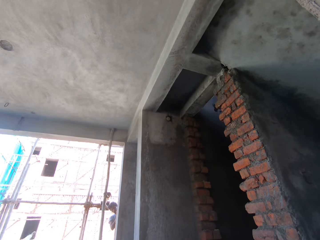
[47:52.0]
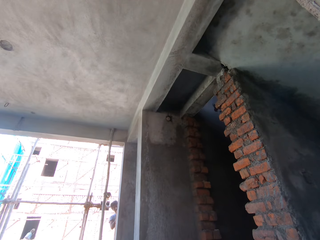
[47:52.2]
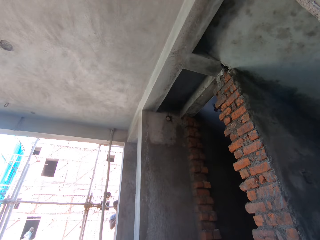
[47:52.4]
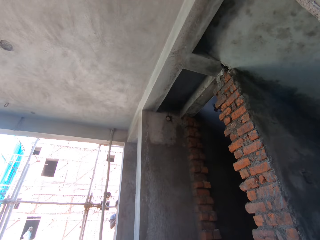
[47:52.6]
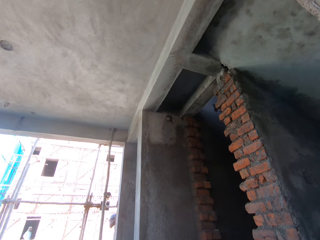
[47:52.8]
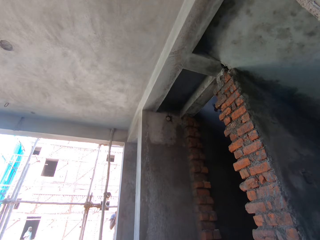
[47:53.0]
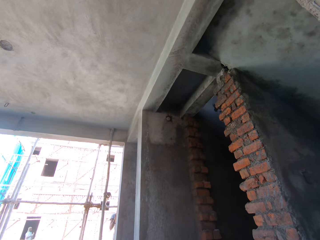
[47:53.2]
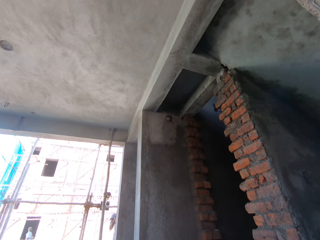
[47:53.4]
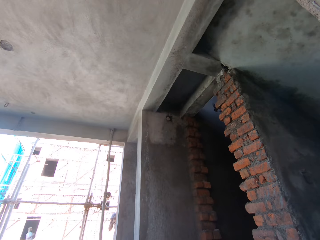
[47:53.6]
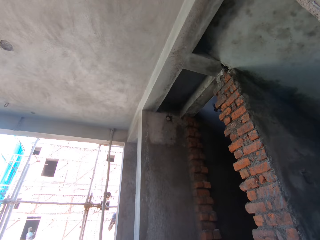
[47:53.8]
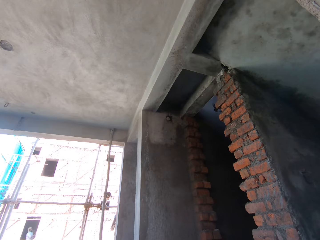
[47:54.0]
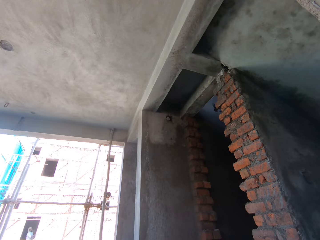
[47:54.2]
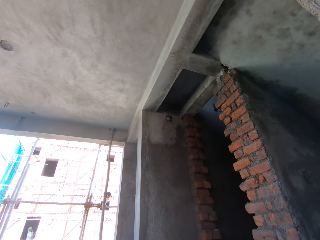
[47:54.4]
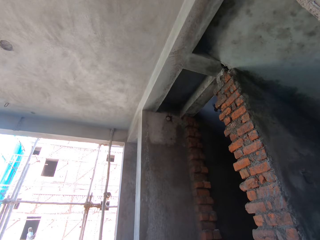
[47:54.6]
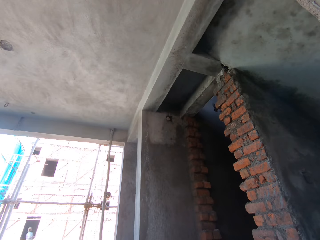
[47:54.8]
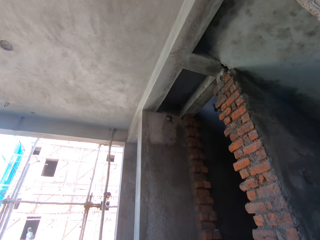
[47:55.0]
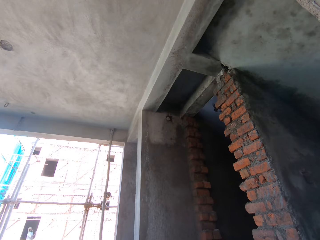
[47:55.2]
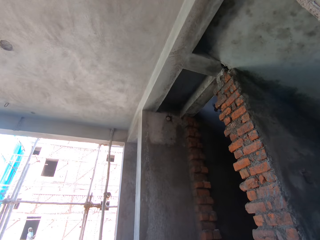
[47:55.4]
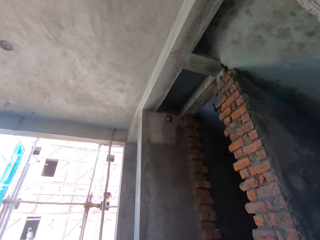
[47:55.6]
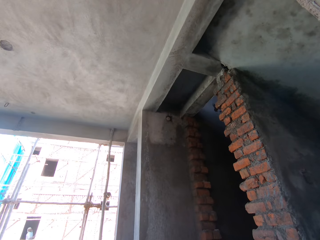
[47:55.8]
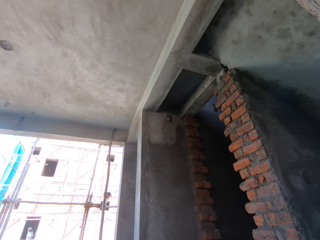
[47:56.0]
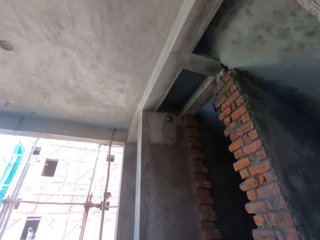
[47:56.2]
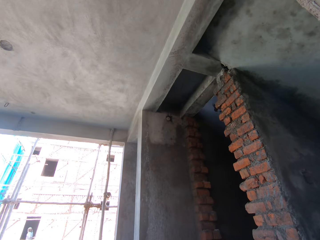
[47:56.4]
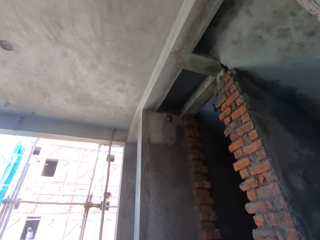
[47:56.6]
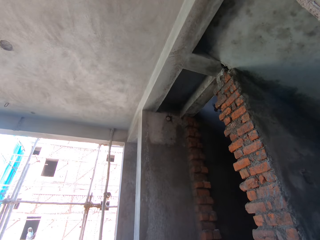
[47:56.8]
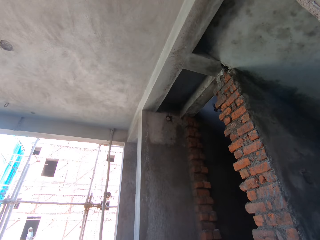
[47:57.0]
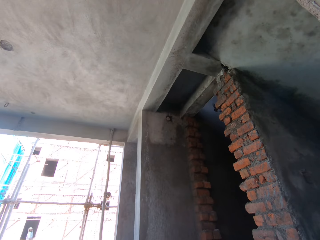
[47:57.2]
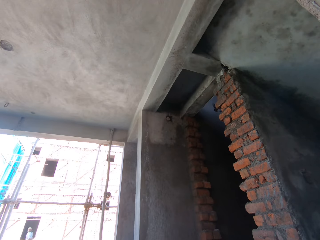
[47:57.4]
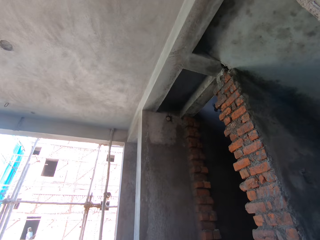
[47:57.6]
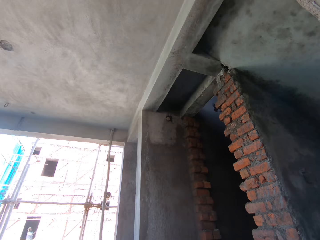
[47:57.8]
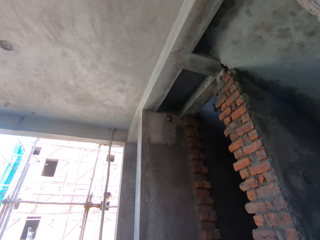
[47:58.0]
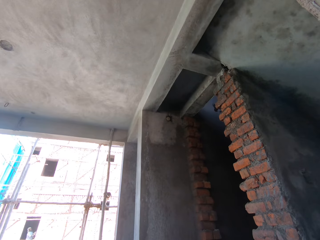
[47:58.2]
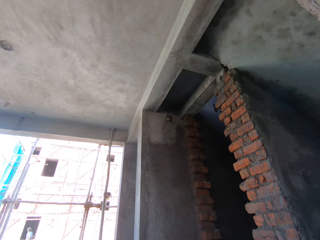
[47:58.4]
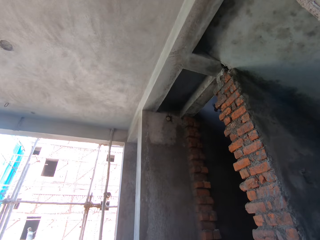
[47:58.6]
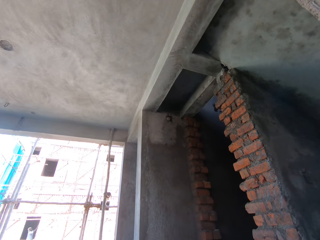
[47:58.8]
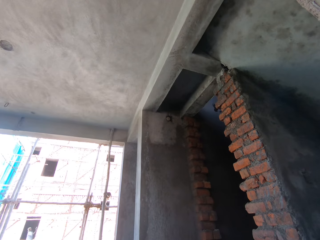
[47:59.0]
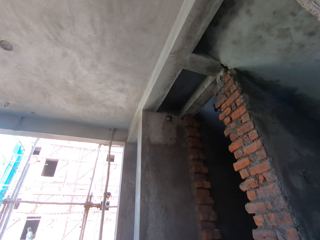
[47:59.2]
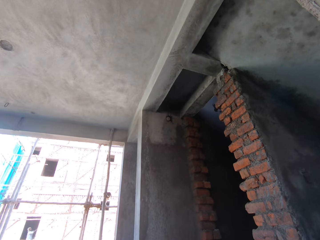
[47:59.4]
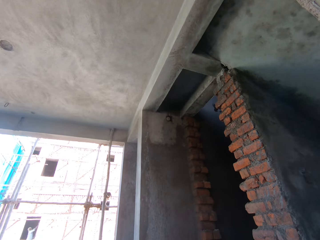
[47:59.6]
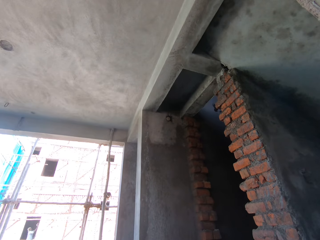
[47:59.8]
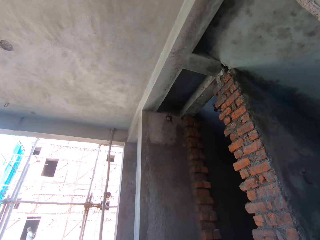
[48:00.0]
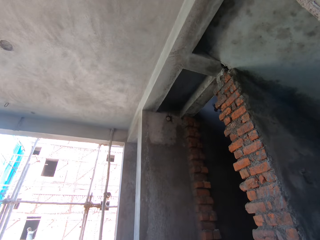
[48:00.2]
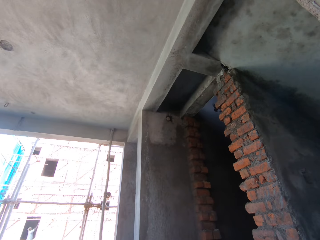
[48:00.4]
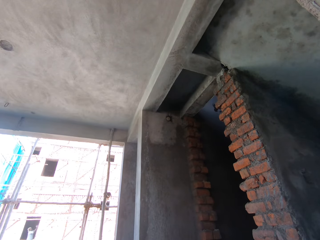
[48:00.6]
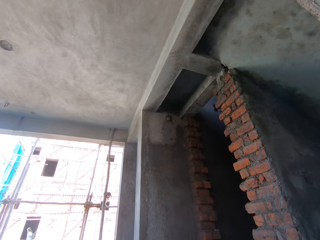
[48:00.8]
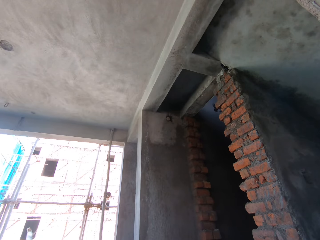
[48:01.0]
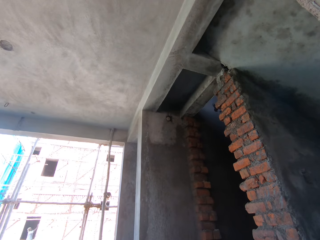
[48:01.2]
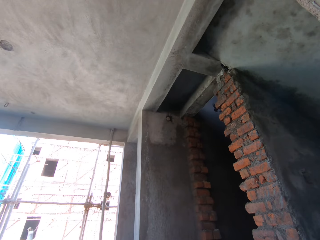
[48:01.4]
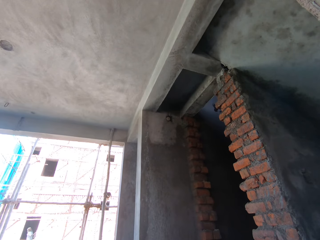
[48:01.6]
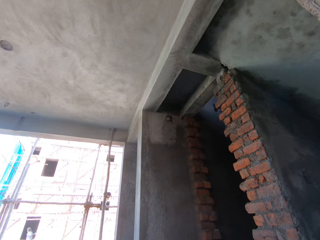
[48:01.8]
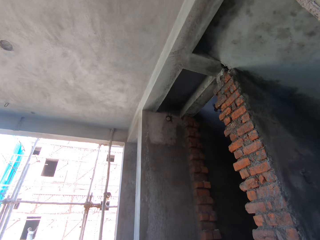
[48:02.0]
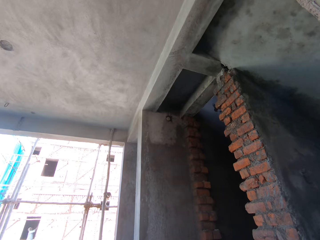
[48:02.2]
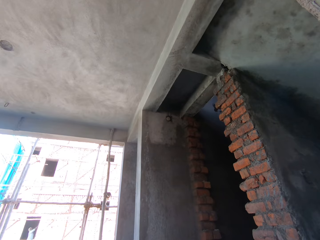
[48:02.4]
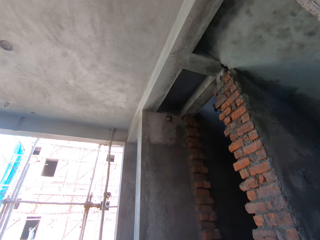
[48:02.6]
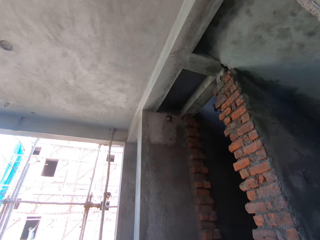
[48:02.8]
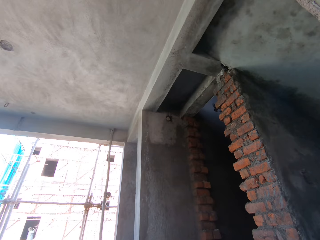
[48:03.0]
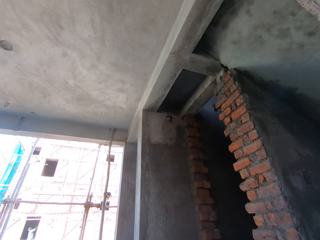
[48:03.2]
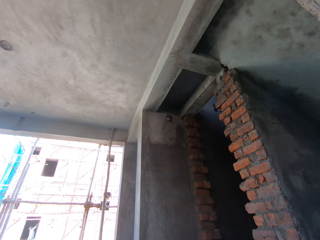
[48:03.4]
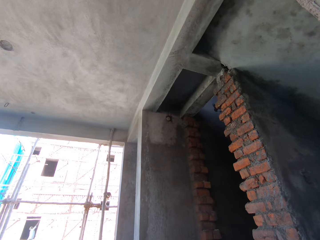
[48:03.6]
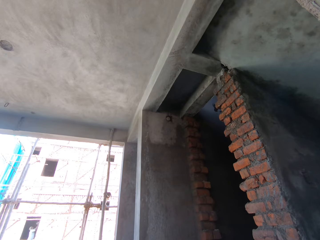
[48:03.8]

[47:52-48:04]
The man takes the float trowel from his pocket with his right hand. He scrapes the wall with the trowel in his right hand.

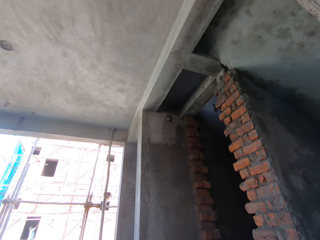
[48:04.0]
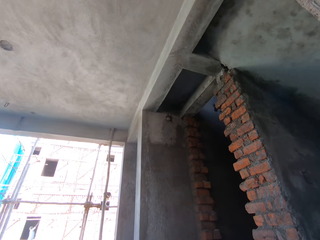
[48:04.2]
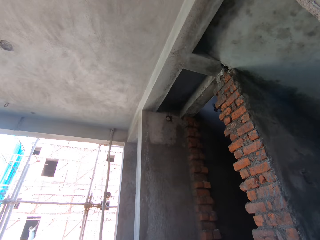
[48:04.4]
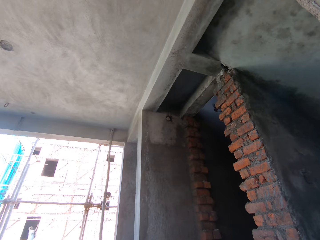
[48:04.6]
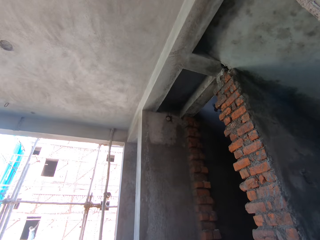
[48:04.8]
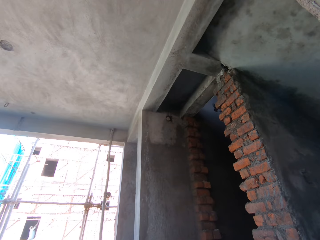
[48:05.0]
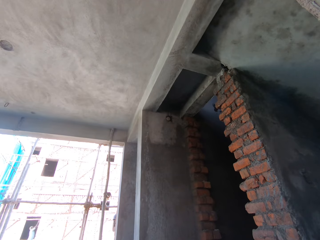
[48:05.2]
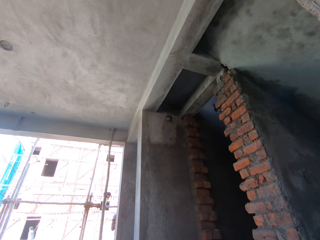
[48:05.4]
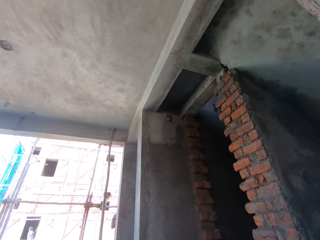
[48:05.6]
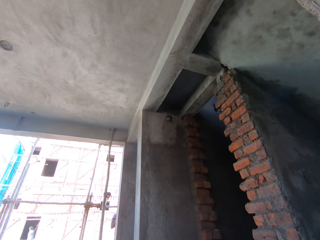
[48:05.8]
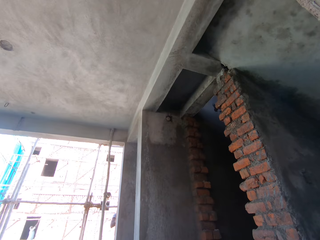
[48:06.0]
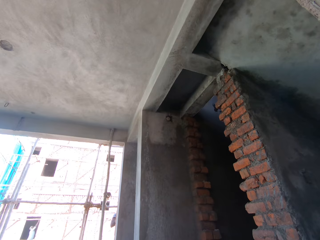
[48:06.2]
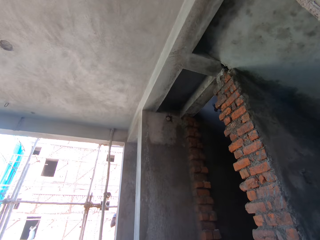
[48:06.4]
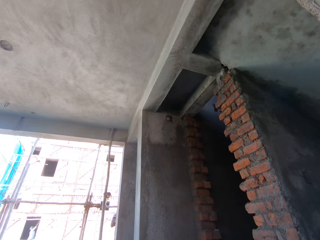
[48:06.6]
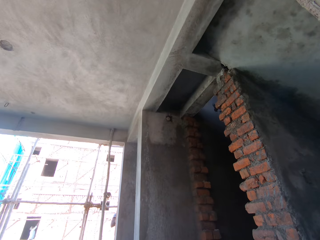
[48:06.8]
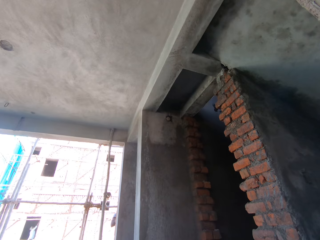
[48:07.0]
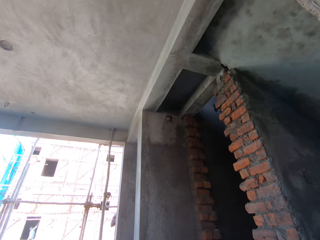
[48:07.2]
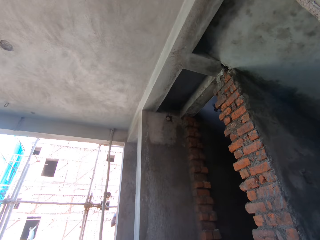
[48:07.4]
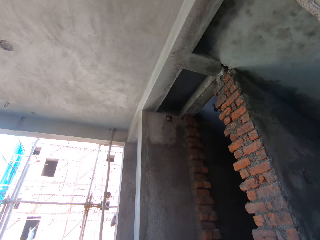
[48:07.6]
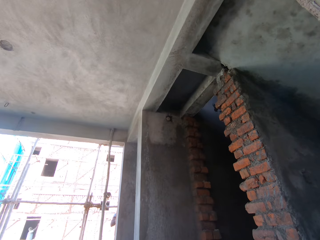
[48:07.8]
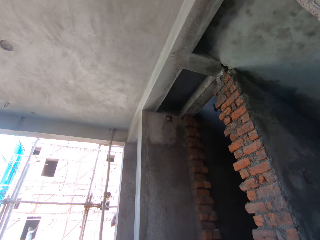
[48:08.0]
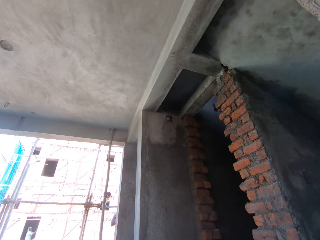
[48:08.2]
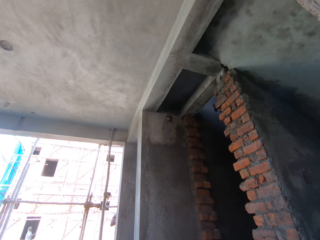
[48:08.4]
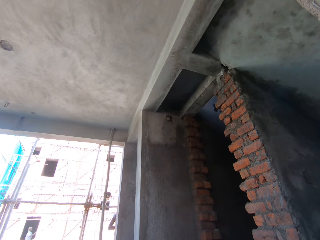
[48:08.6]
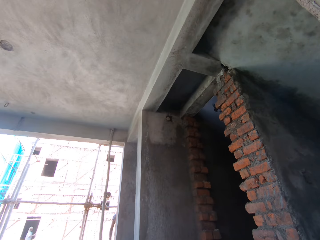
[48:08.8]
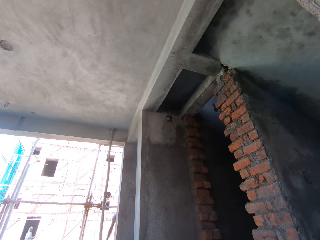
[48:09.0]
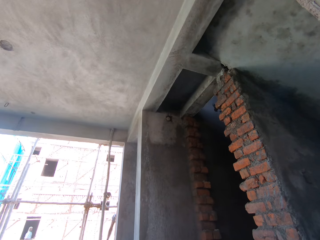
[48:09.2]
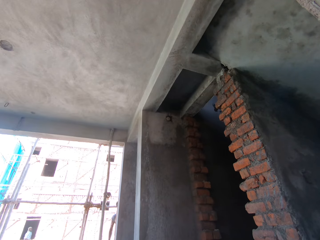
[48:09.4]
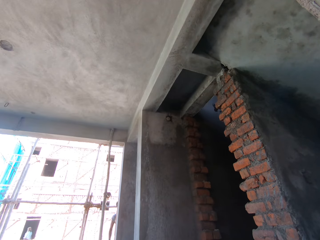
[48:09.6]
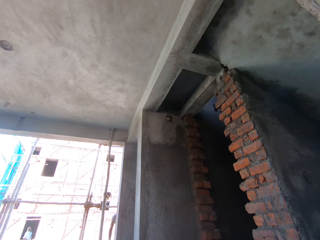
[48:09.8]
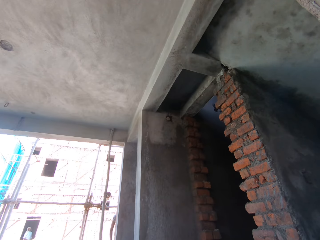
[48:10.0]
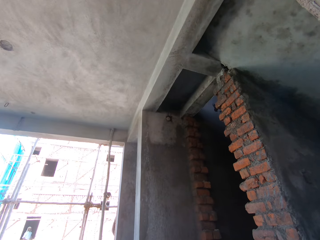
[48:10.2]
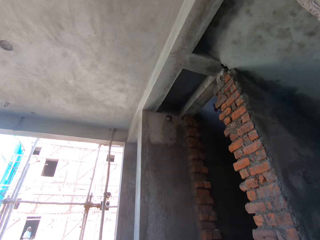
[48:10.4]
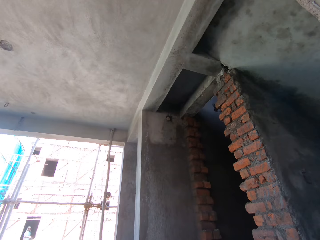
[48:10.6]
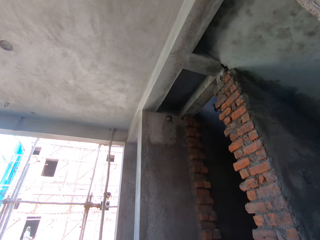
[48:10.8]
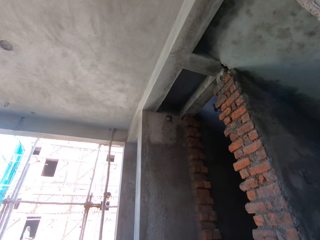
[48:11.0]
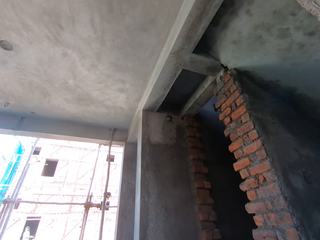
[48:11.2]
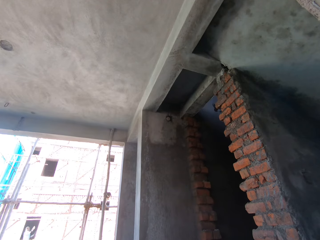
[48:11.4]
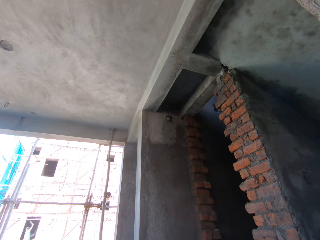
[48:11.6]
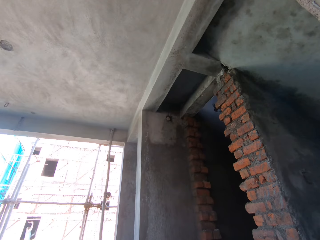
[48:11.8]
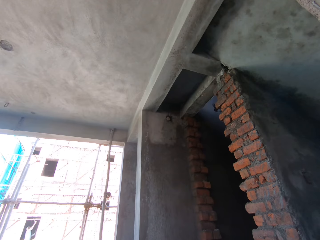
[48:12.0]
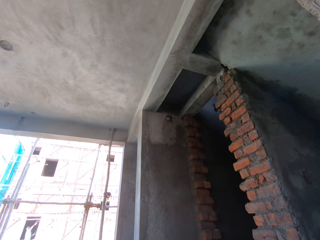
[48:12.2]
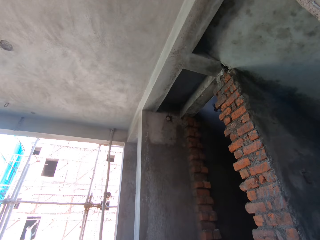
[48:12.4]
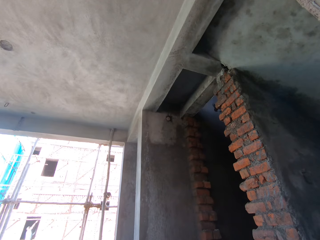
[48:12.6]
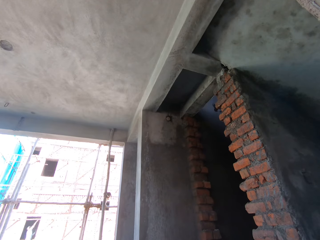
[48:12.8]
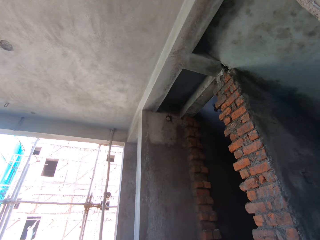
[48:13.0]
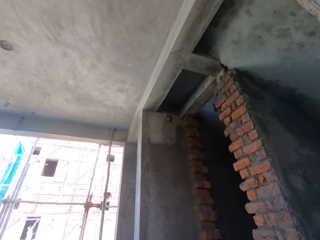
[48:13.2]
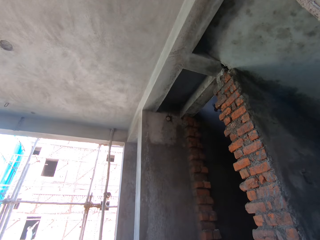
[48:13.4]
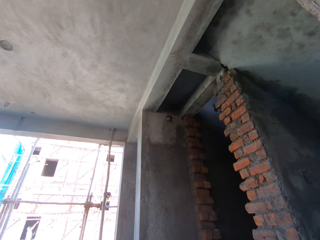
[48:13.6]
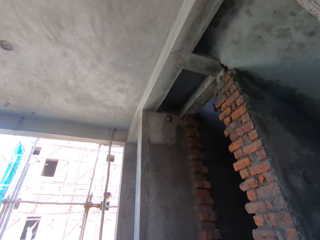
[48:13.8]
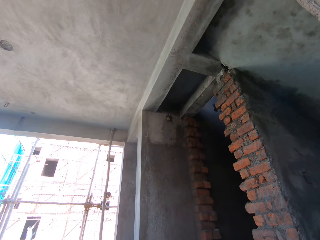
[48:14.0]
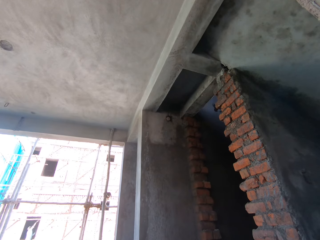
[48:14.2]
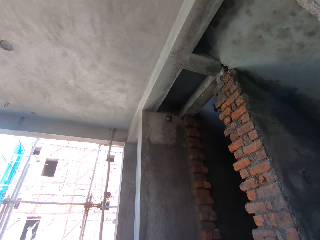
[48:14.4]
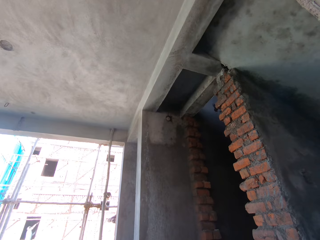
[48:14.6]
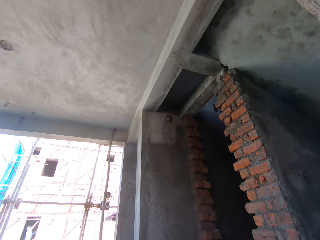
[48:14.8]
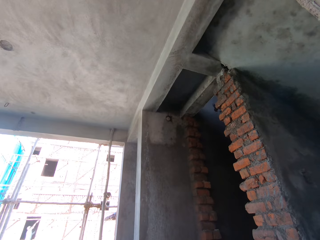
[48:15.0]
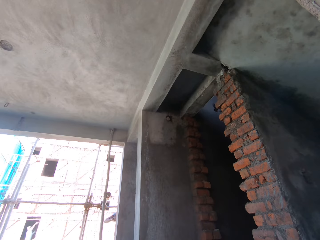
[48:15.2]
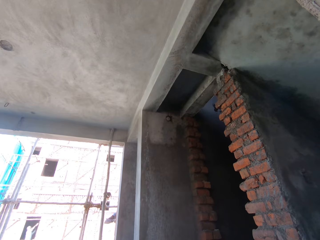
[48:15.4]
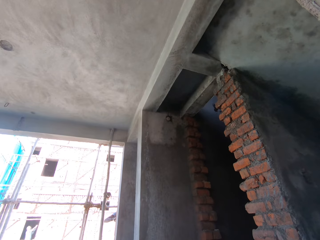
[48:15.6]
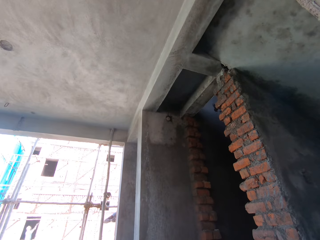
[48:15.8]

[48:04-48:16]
The man scrapes the wall with the trowel in his right hand. Another man holds a trowel with his right hand.
